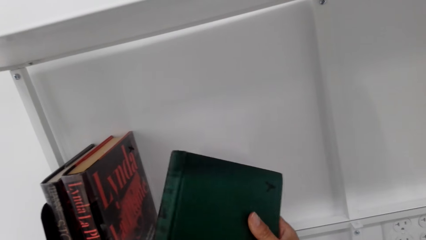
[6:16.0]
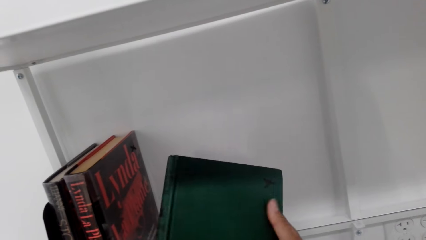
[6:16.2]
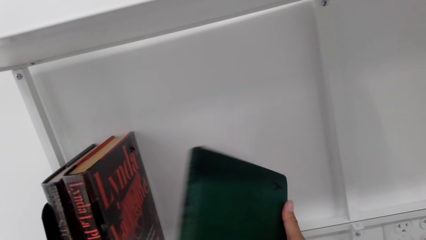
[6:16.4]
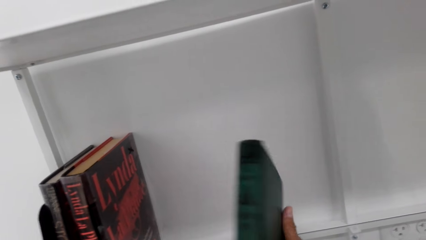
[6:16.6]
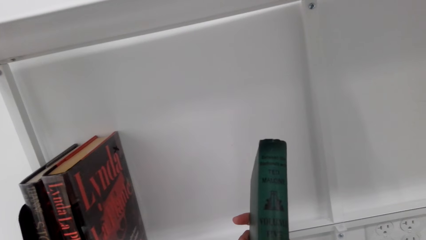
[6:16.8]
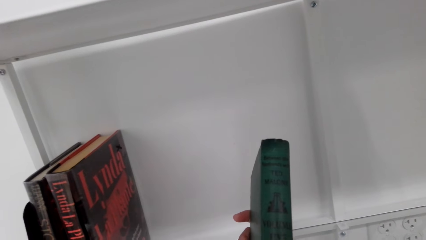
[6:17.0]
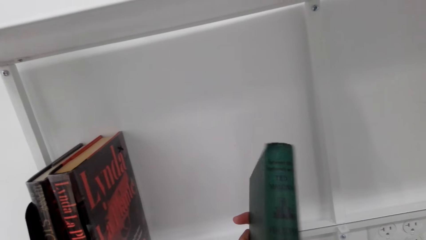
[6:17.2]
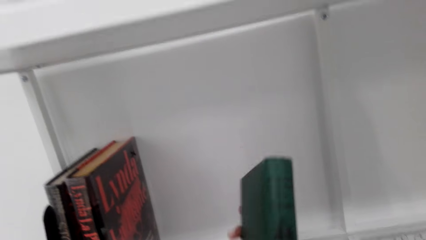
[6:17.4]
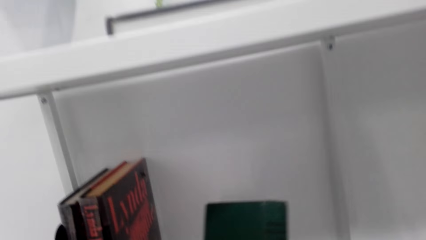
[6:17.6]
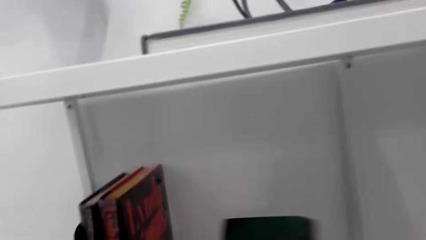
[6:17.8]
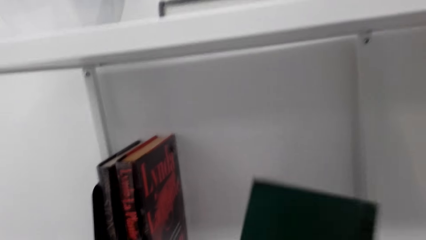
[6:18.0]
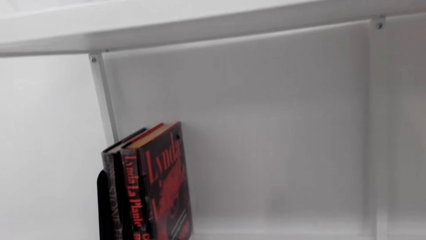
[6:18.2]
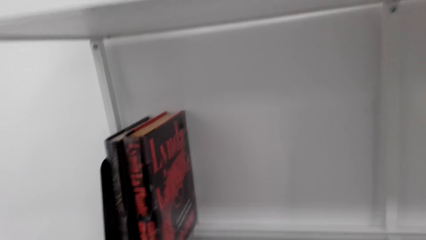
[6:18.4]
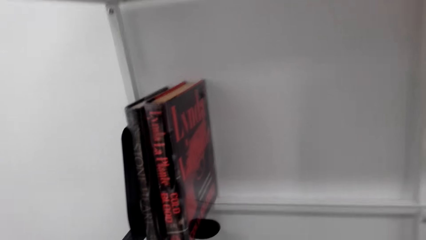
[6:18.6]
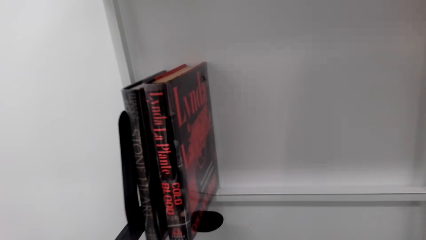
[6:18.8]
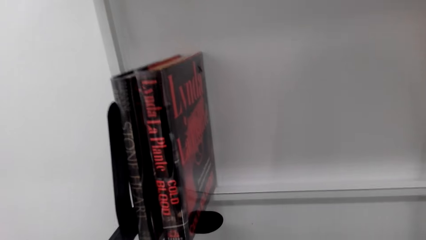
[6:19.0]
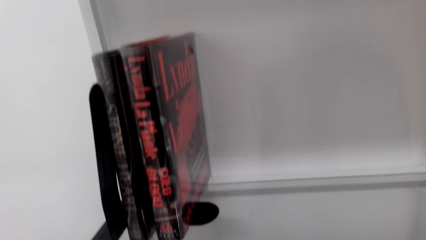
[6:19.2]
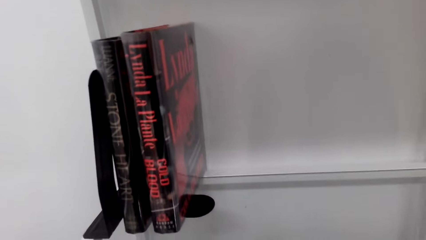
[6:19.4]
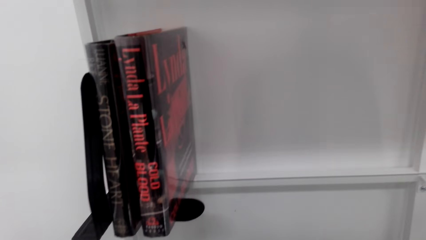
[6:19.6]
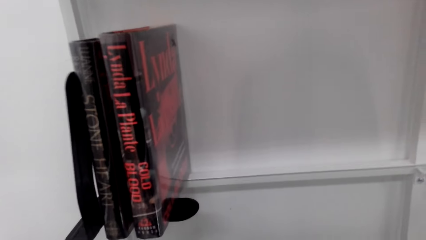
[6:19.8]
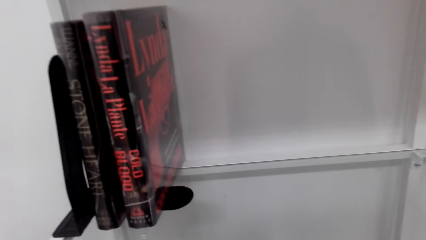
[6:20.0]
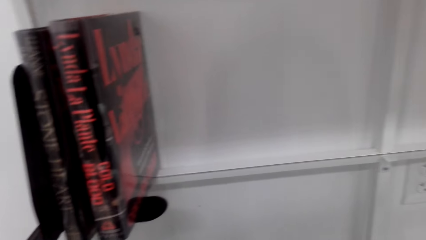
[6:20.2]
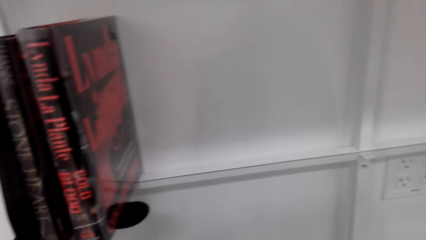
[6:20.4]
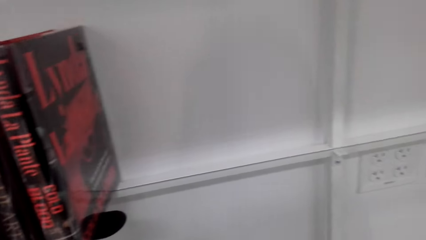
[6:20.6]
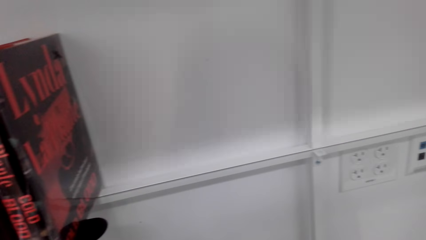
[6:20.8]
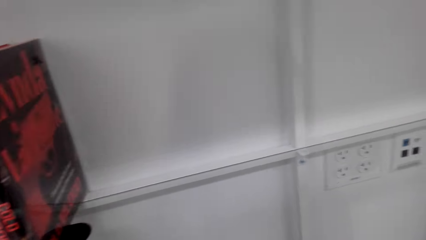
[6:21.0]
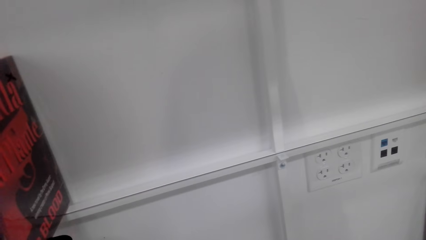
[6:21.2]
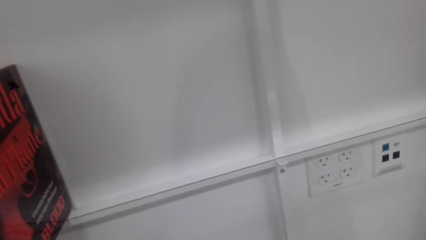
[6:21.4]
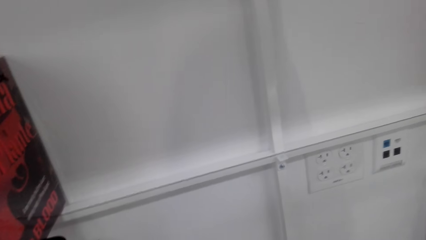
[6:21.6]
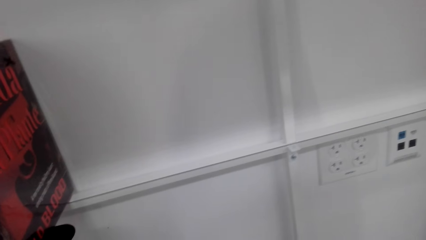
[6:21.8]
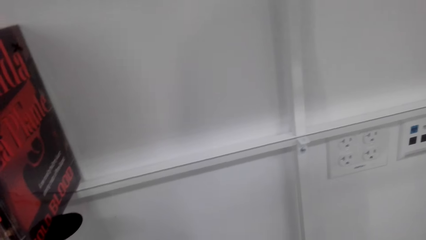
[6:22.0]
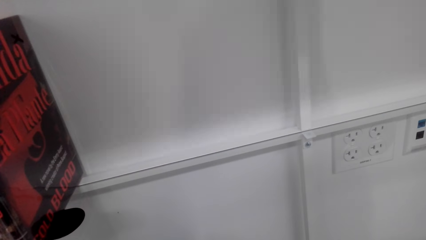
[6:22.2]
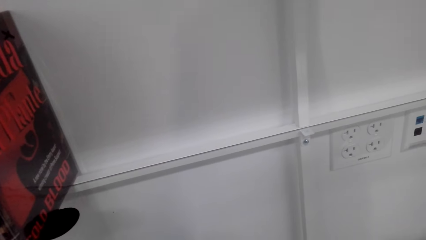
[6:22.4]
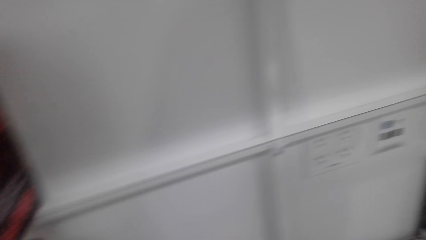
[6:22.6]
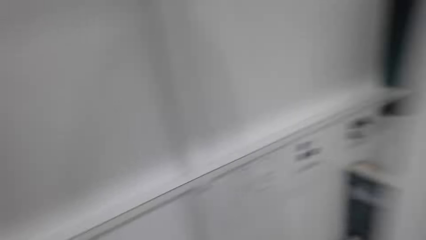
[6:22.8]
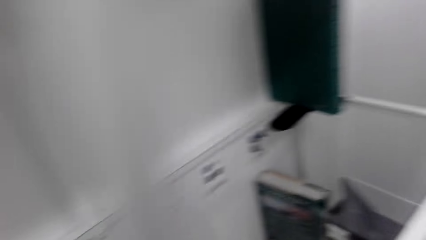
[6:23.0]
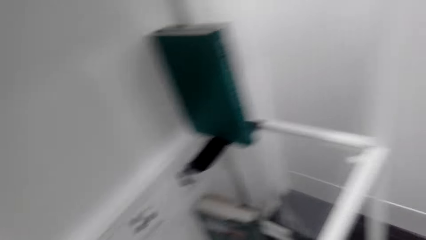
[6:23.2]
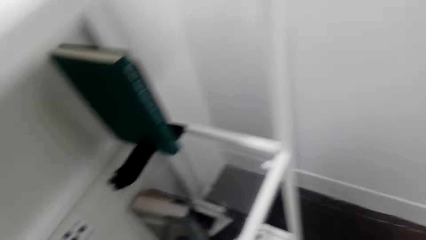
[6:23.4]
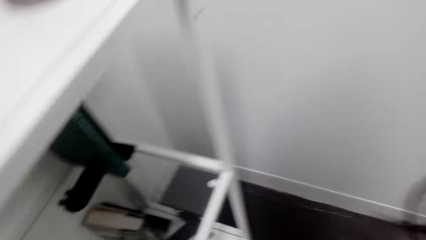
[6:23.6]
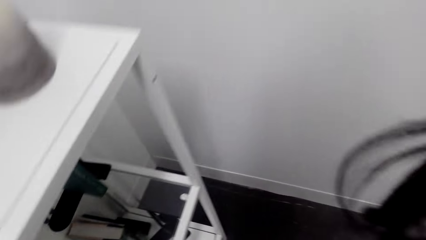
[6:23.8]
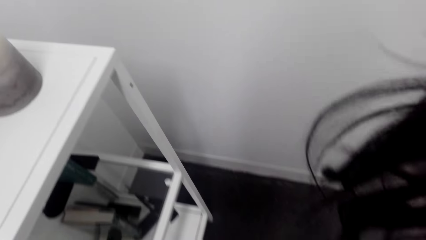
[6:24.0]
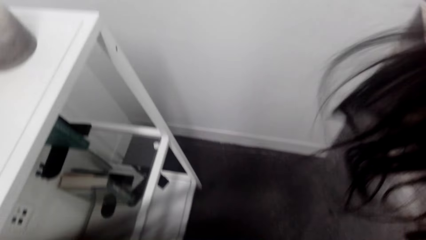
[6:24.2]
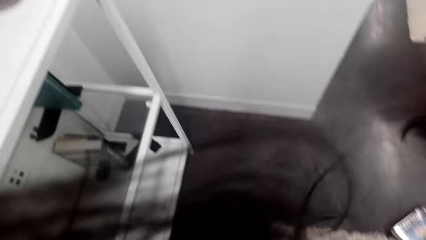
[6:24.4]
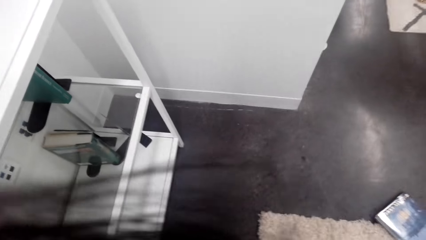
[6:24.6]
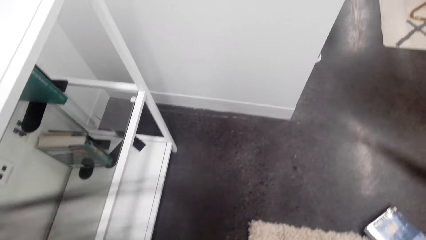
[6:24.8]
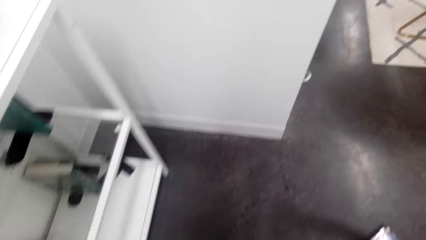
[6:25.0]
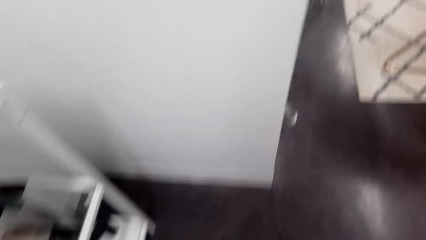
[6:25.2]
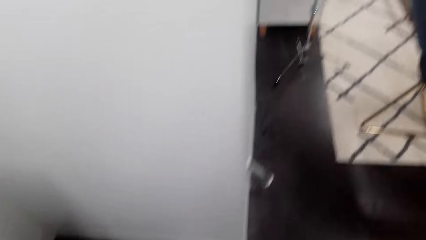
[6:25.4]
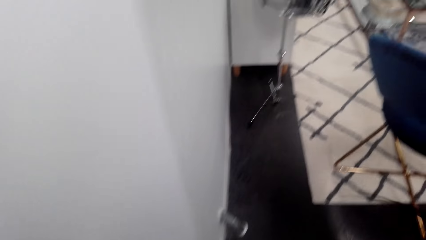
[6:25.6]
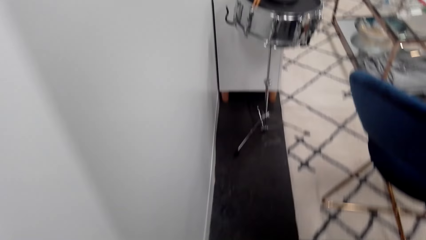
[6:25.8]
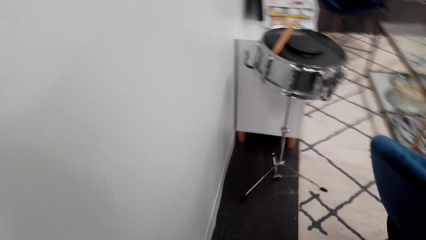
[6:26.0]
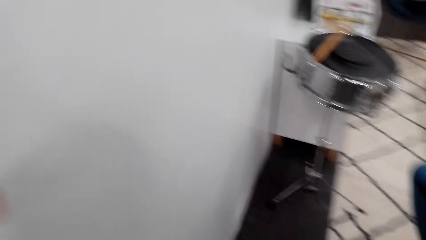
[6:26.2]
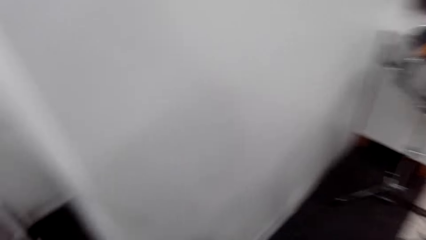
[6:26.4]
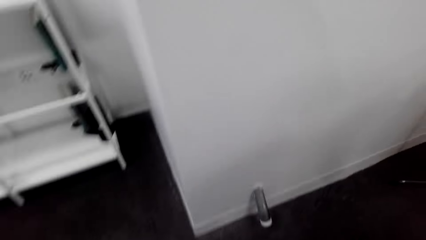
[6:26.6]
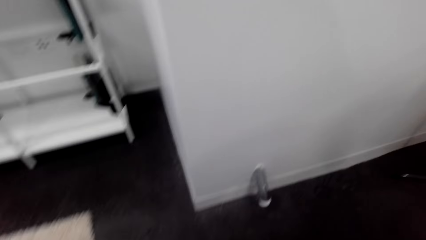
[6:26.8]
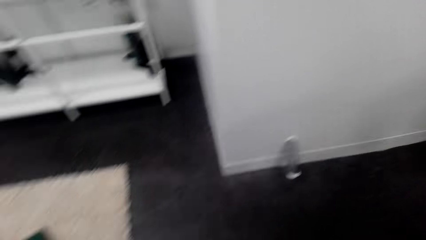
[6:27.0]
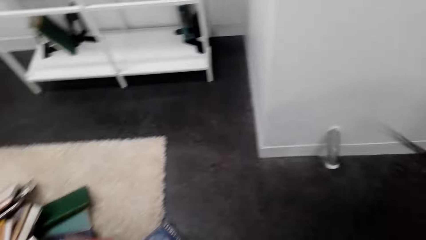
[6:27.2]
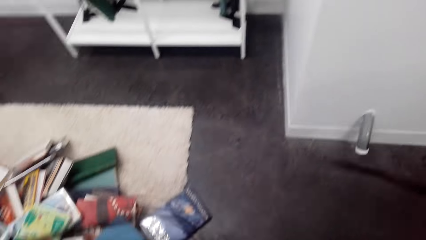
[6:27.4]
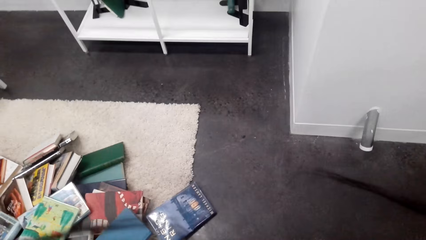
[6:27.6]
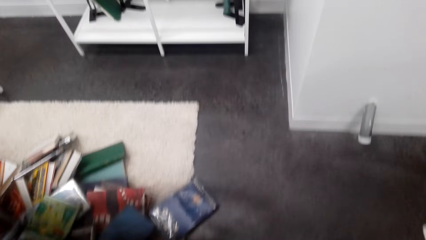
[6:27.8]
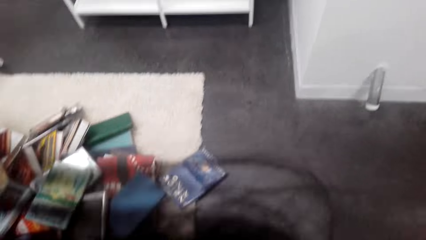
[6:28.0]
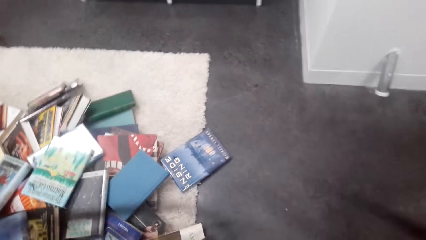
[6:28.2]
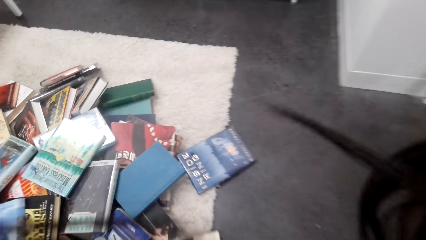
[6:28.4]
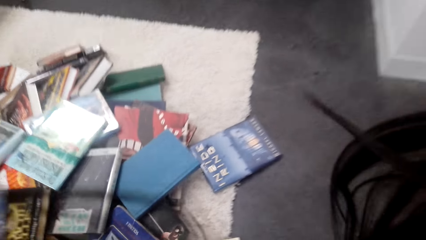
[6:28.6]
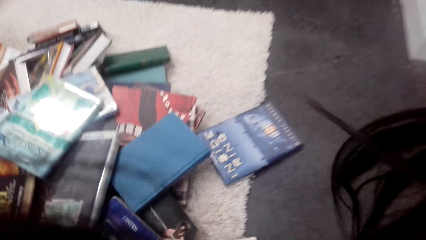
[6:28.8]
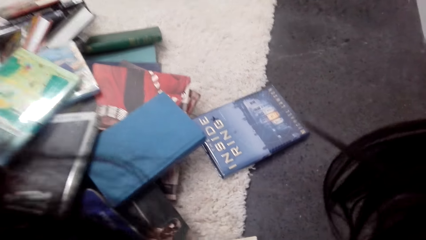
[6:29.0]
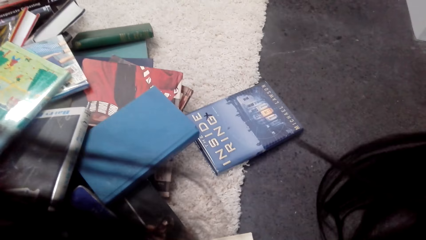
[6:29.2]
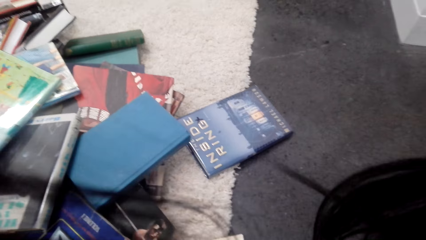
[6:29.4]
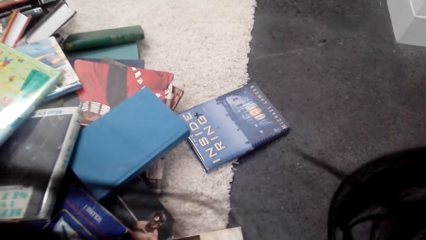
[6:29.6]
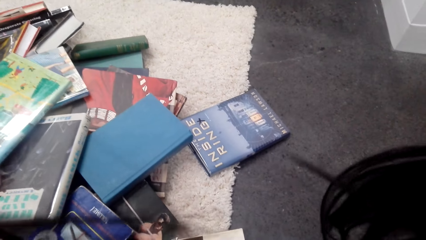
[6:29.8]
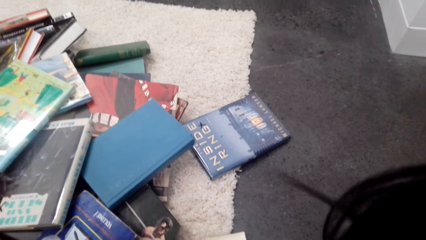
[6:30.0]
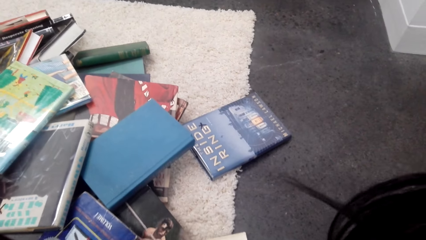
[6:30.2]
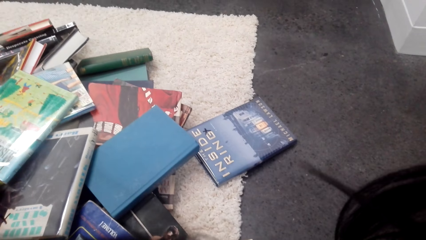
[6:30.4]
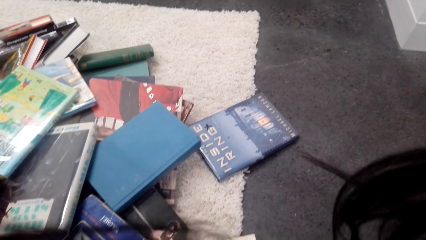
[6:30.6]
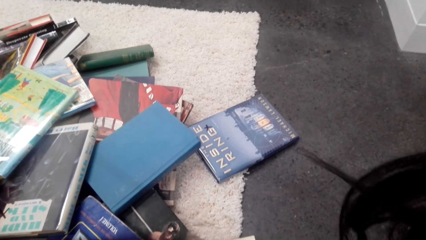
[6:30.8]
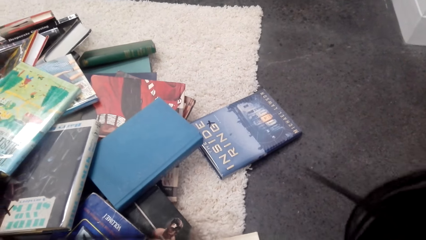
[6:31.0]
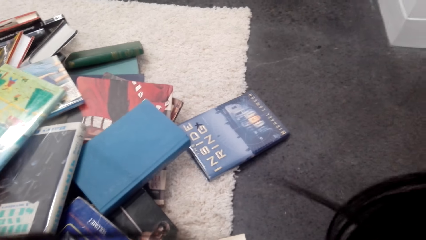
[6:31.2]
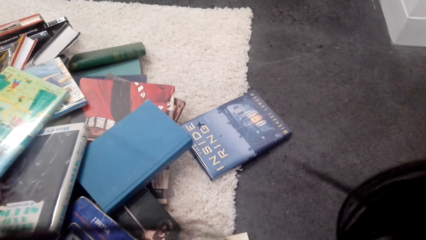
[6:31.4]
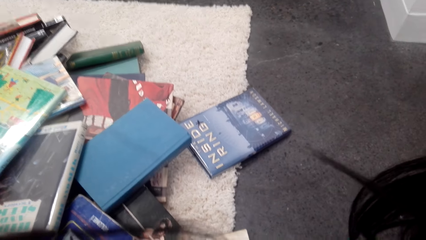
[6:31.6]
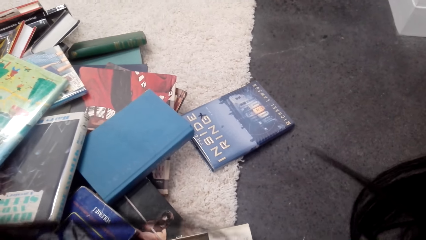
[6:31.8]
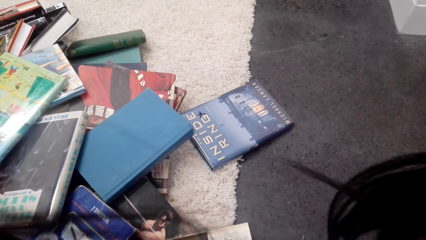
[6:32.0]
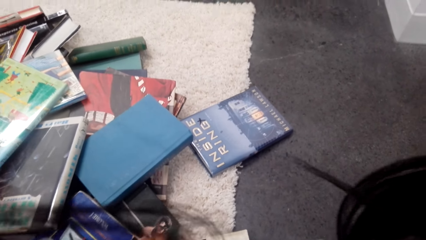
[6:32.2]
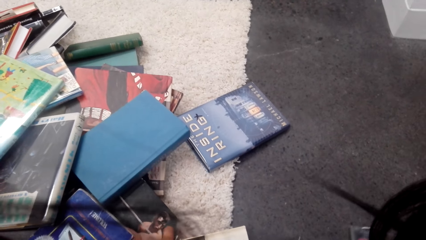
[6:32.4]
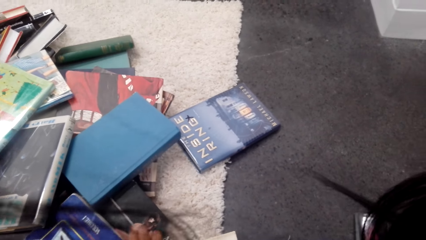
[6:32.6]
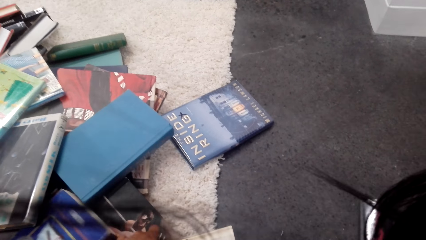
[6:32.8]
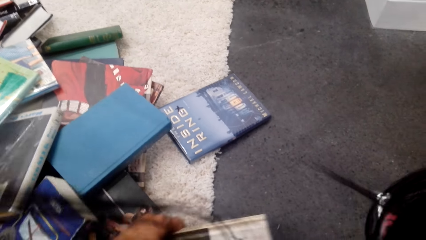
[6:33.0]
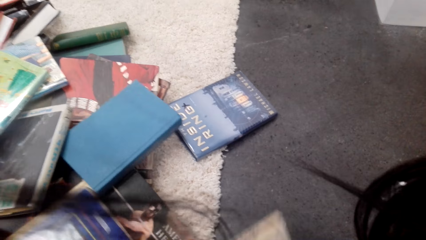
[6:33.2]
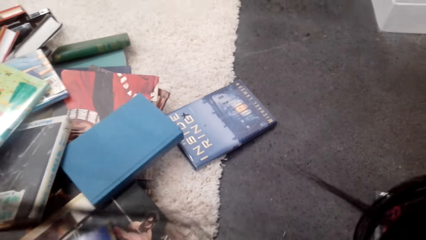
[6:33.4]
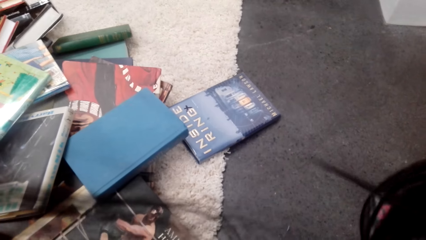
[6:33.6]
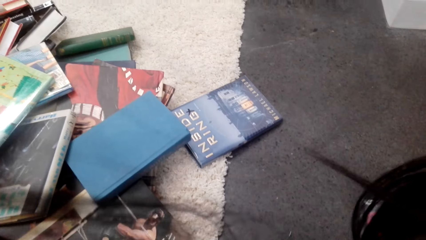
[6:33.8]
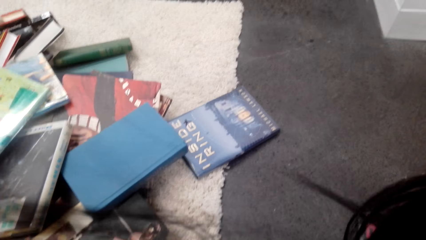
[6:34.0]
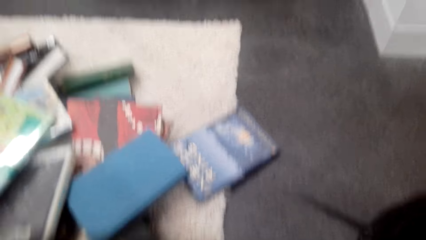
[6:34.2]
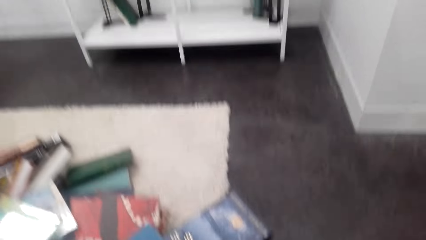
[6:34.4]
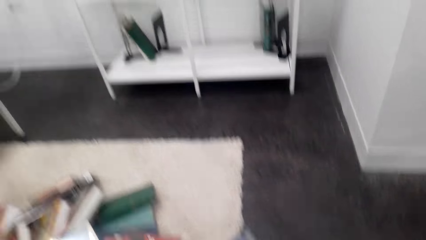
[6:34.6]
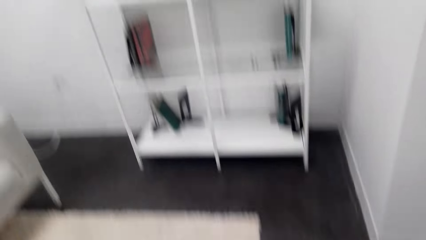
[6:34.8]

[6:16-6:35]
The camera wearer puts a book on a table. They turn around. They pick books from the floor. They pick books on the table.
